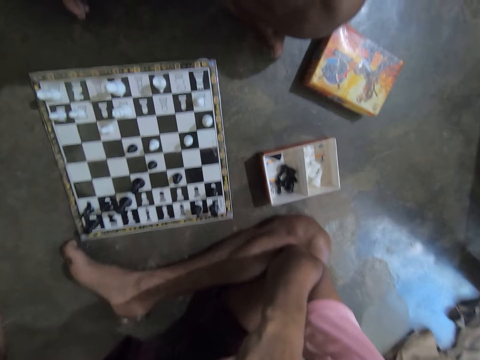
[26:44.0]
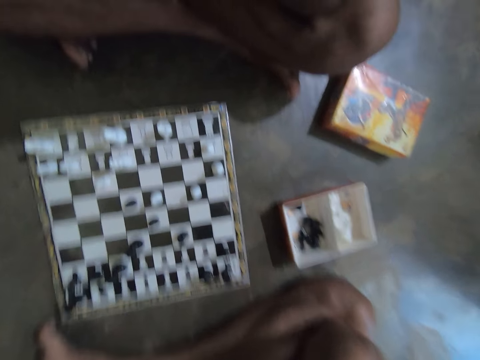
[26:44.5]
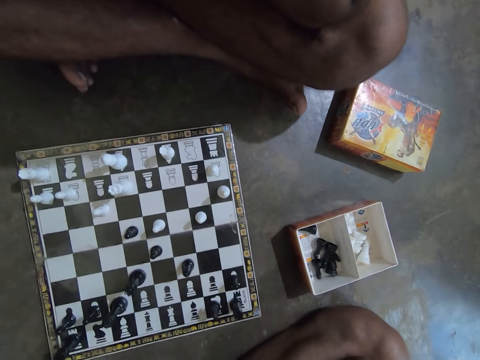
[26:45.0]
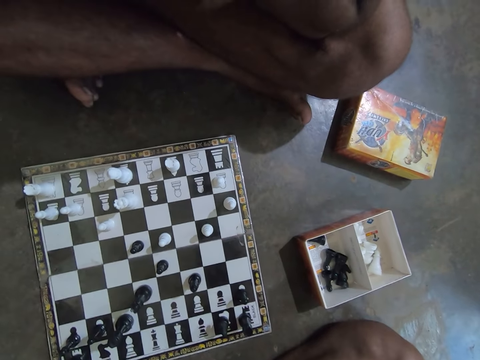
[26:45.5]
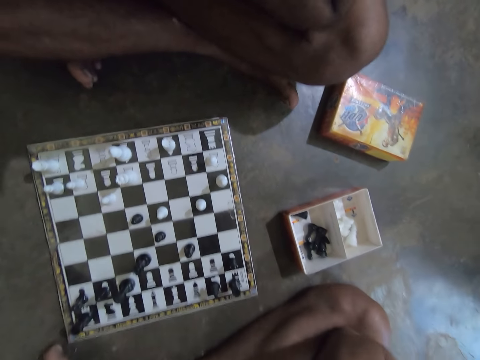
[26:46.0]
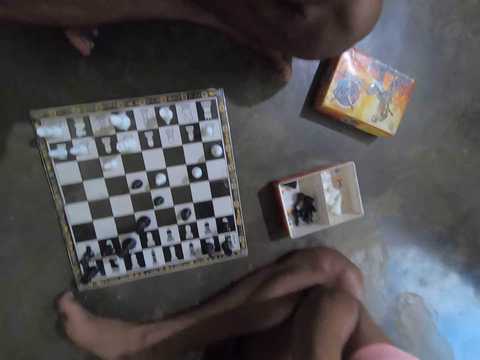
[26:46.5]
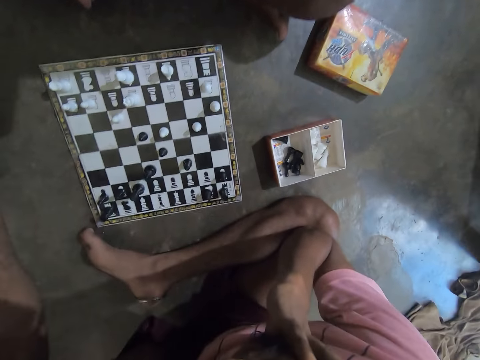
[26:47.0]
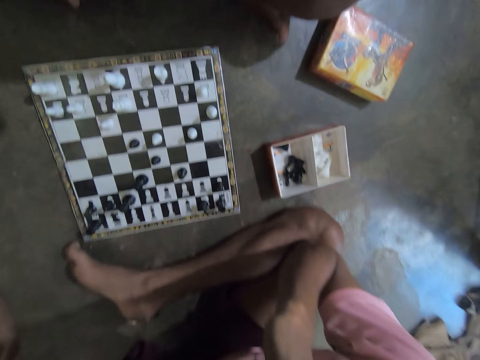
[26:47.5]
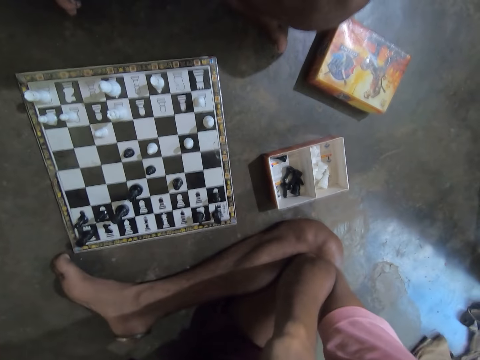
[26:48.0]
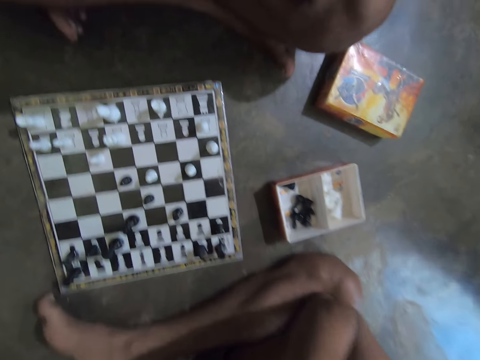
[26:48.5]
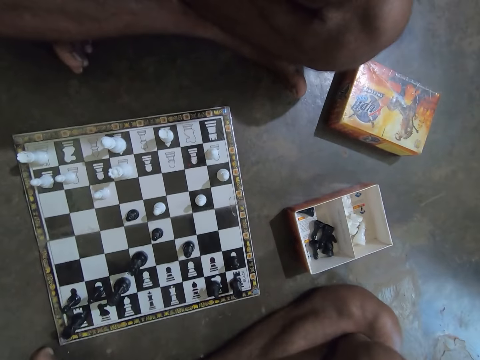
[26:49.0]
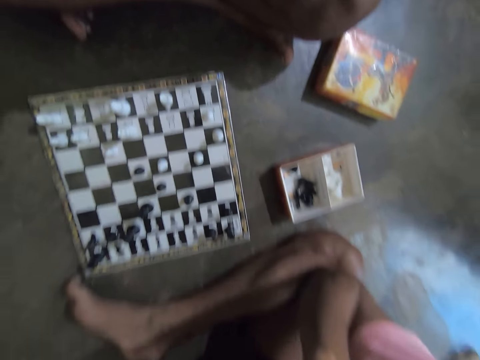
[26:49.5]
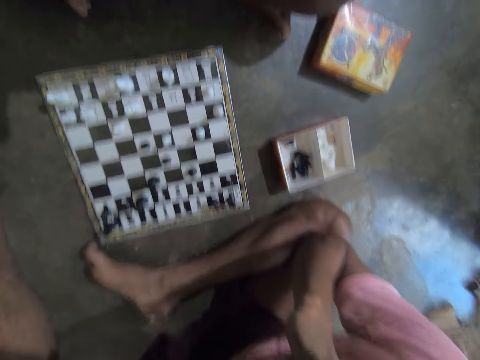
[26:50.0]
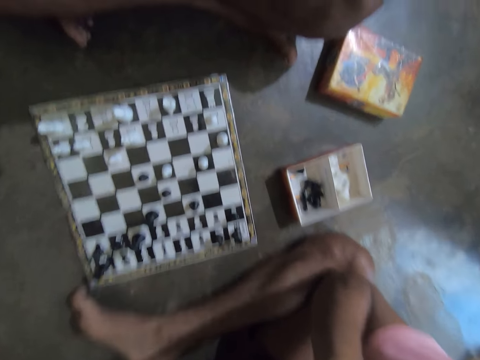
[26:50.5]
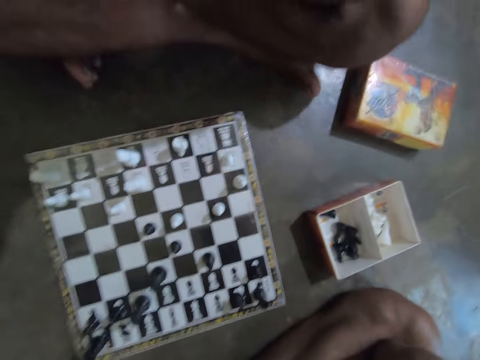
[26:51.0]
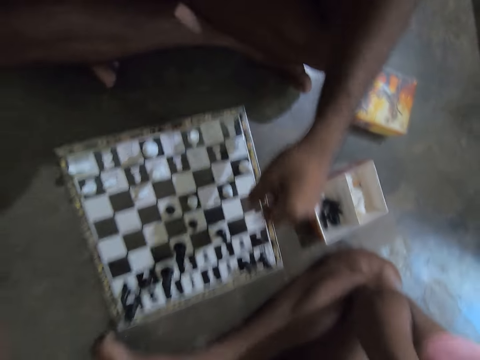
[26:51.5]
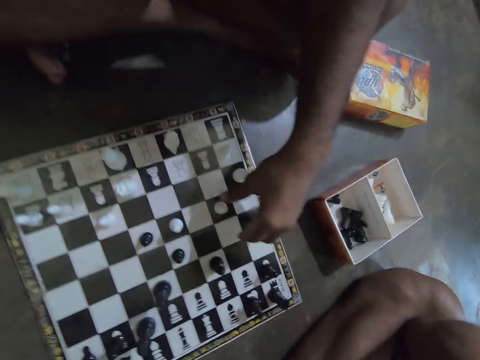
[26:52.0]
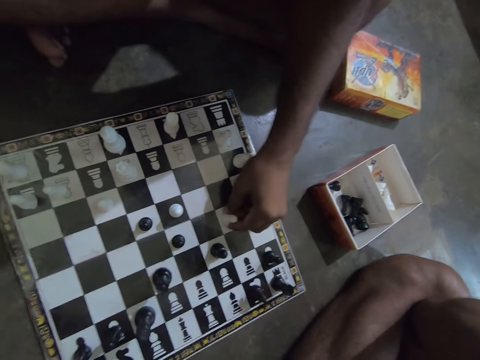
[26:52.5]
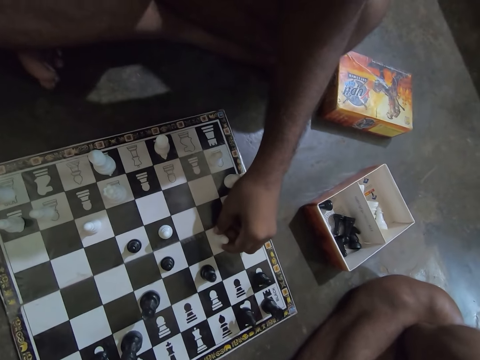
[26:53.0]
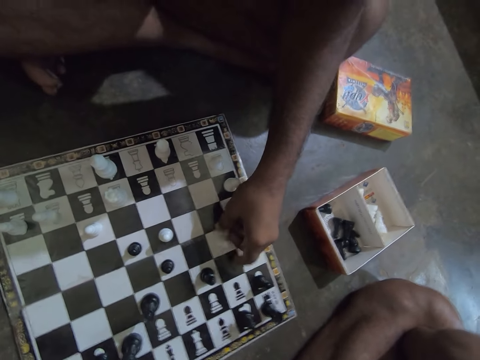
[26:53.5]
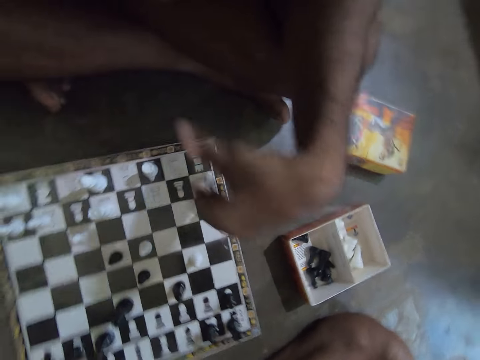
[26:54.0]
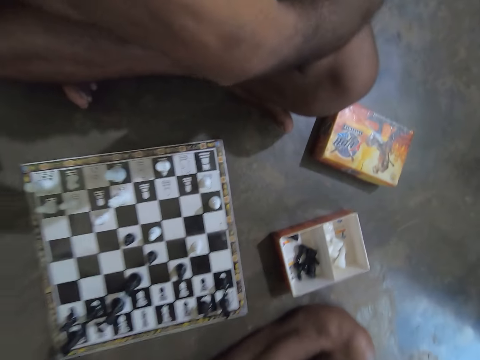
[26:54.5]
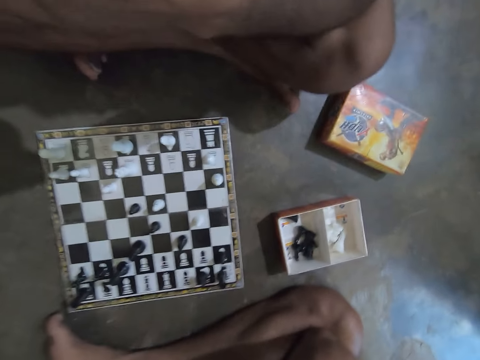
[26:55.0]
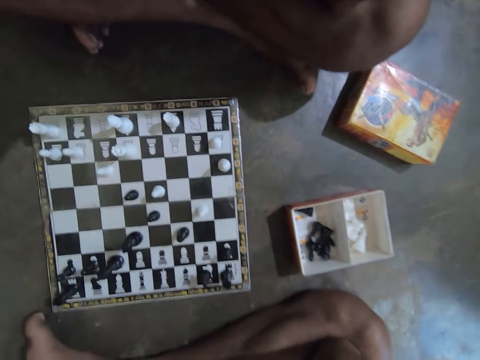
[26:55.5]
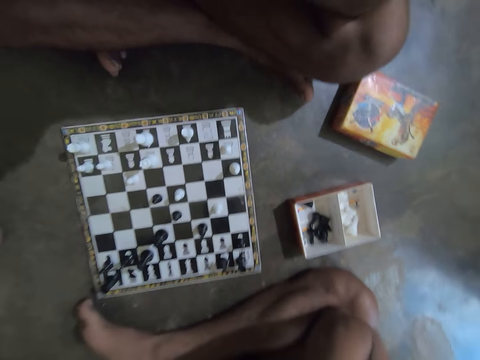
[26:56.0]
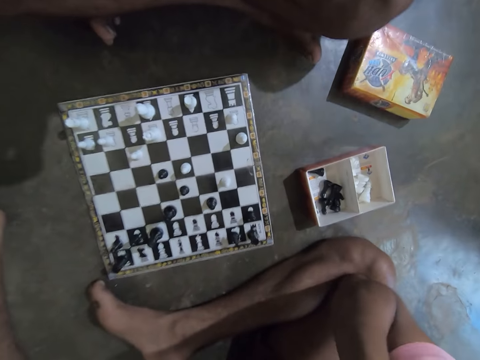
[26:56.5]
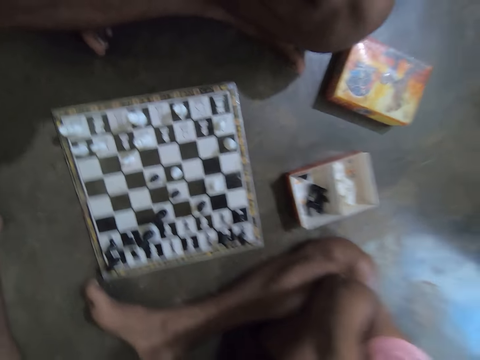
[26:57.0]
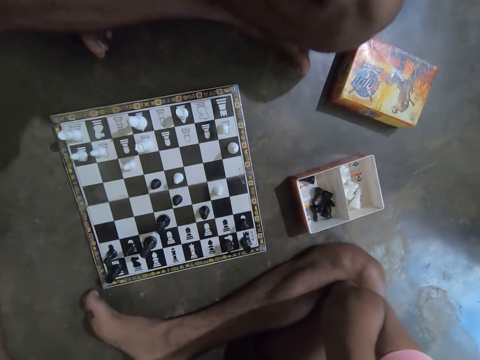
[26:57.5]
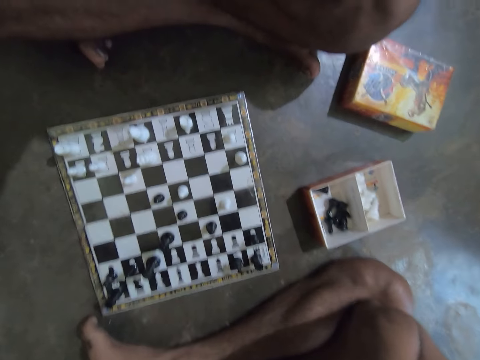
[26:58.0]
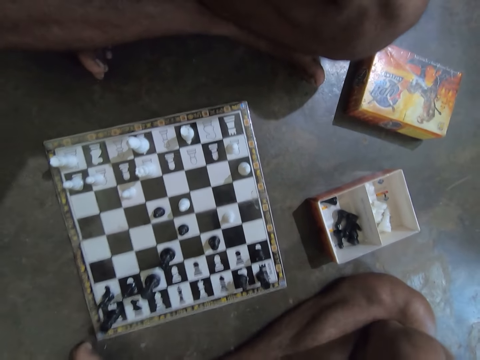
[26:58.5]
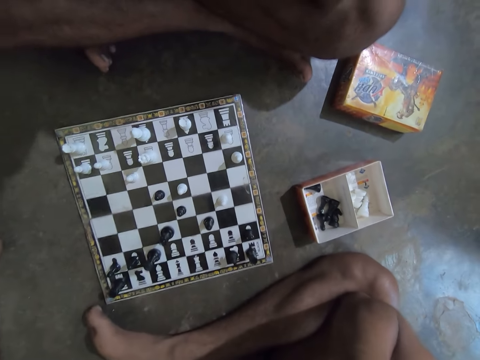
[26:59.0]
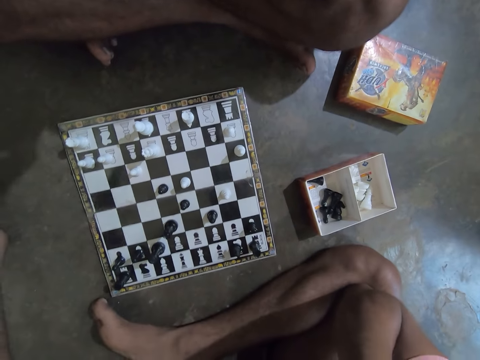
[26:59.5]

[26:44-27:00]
The man moves a white pawn chess piece forward with his left hand. He holds the chess piece and lifts his hand.

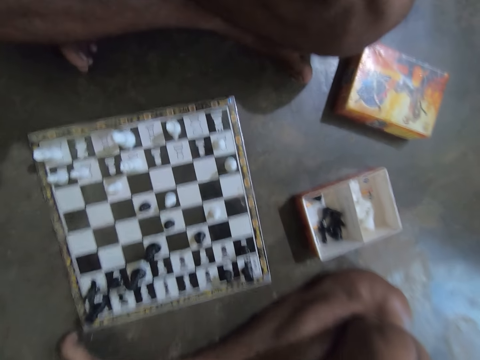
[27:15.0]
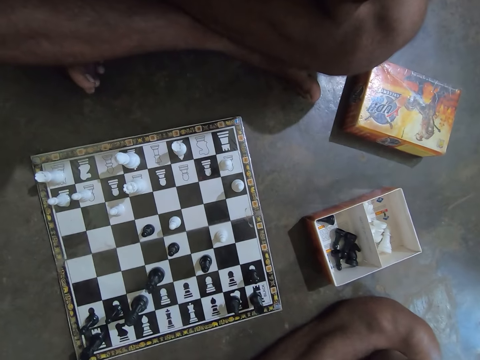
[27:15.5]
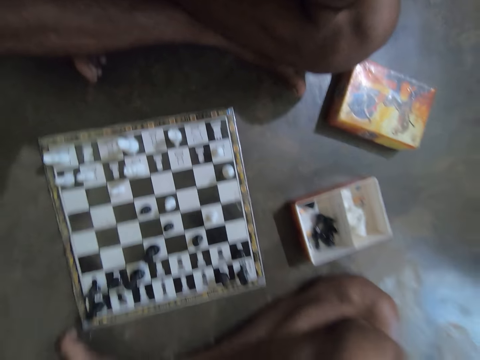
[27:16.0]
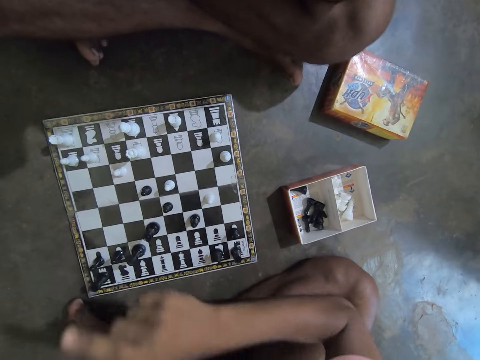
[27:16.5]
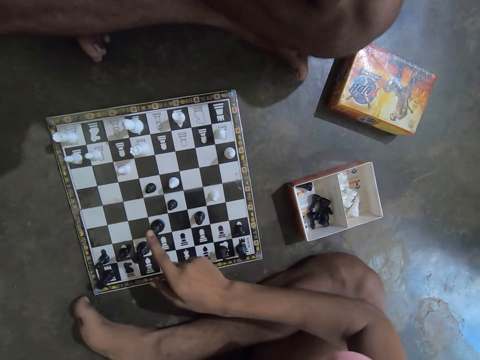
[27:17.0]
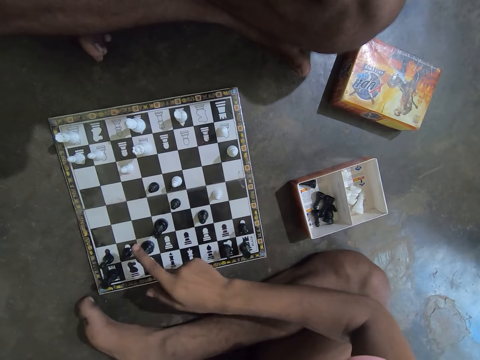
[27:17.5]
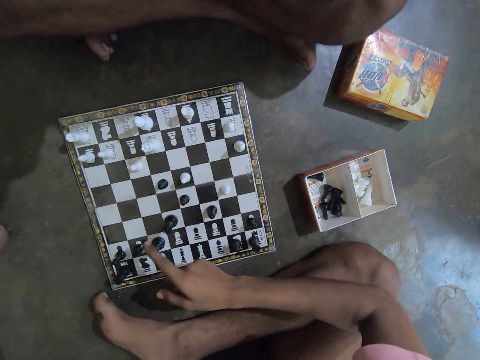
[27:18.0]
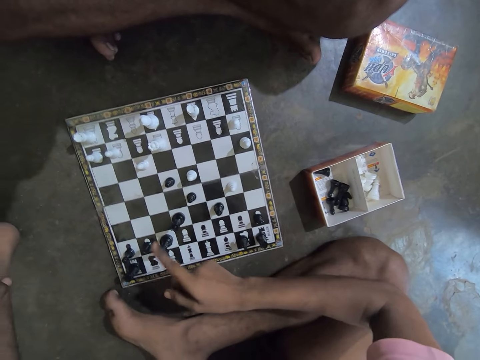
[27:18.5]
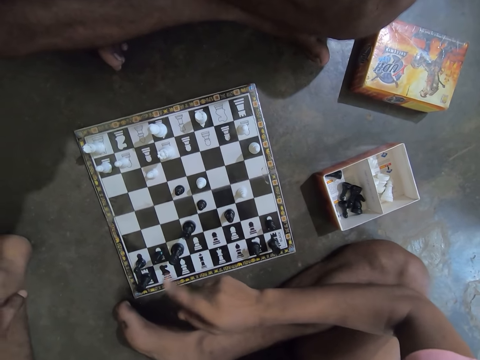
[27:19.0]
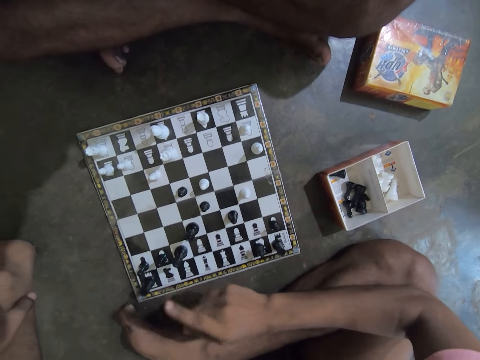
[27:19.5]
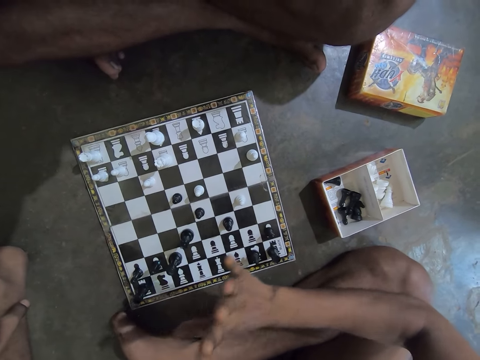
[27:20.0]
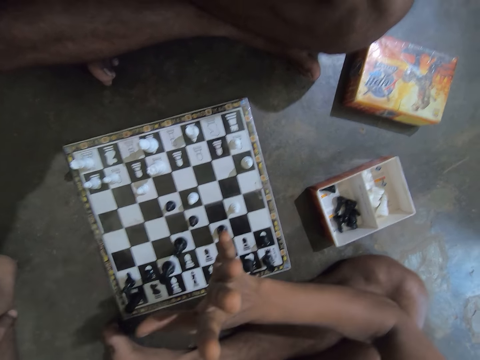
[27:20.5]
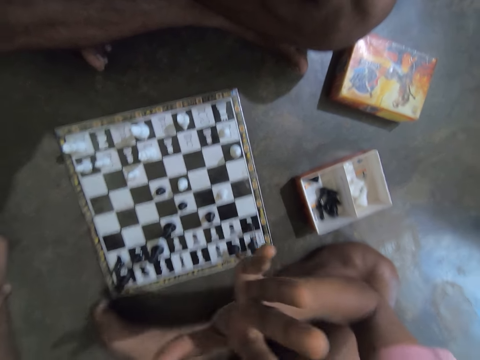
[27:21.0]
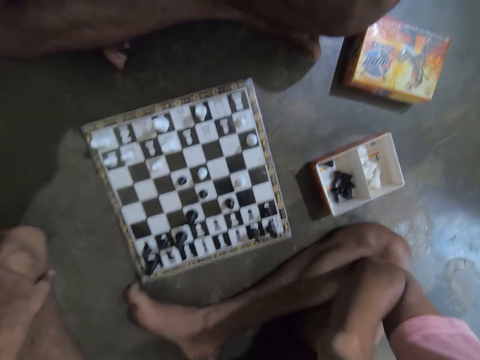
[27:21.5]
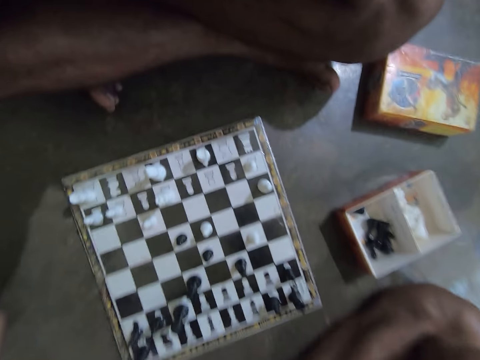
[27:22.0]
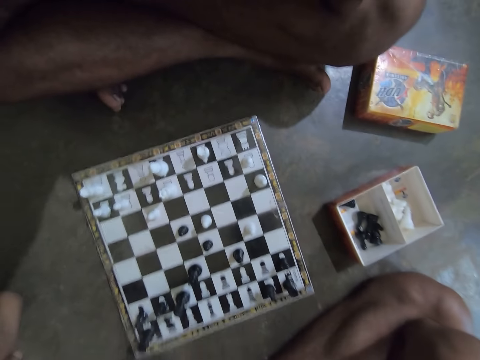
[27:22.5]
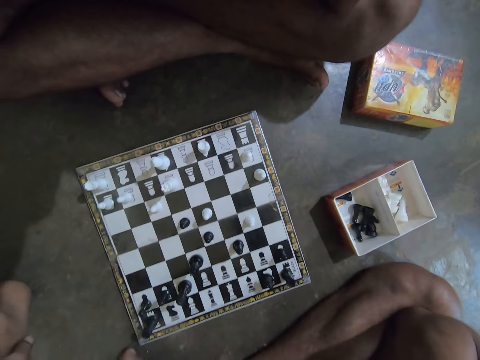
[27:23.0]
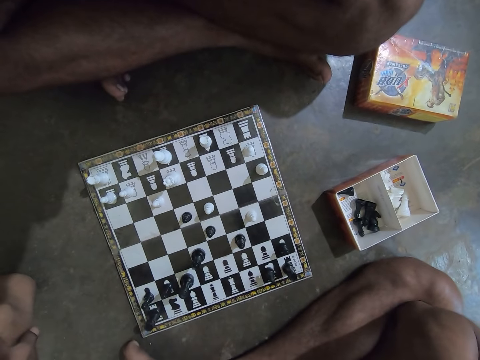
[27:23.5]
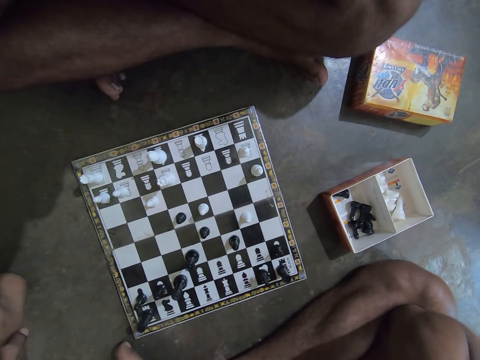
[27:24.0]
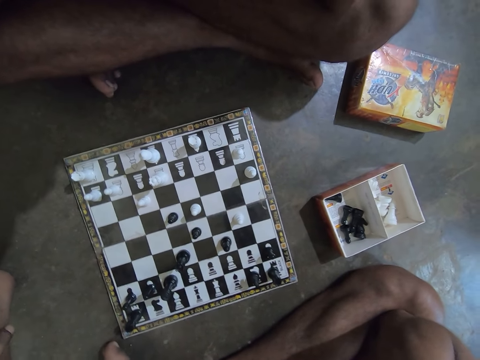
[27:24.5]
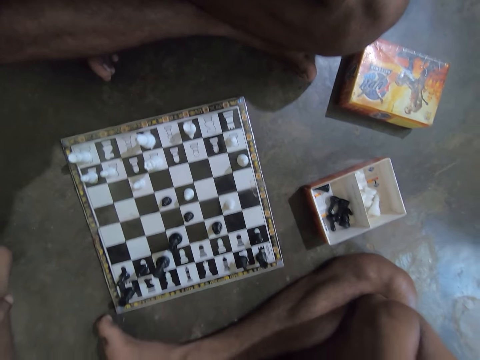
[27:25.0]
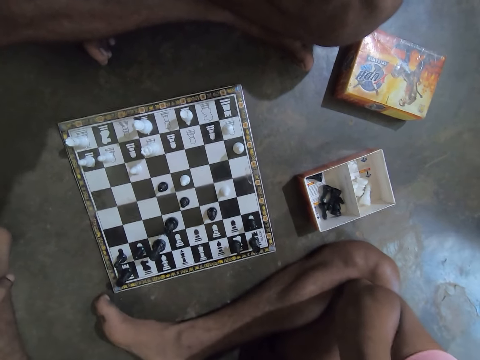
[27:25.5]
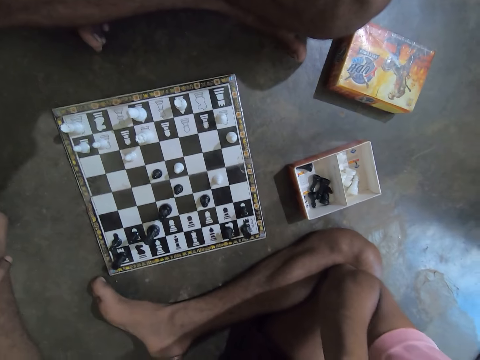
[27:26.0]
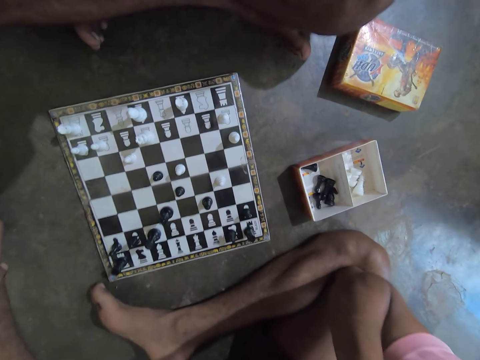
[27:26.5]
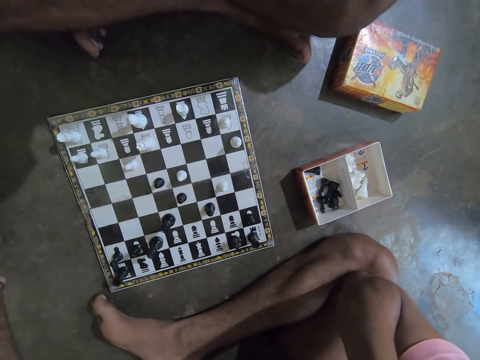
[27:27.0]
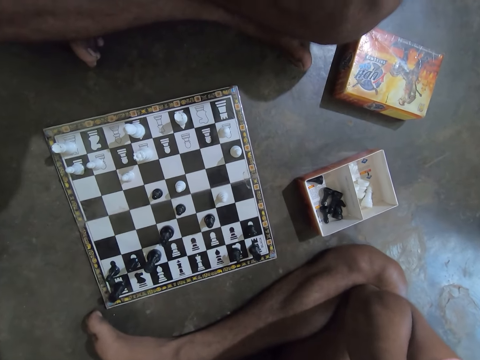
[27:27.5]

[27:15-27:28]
The camera wearer touches a black Bishop chess piece on the chess board with his right index finger. A man points at the chess. The camera wearer touches a black Queen chess piece on the chess board with his right index finger. He raises his right hand towards his face. The man looks at the chess board.
